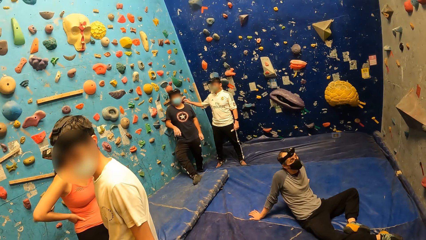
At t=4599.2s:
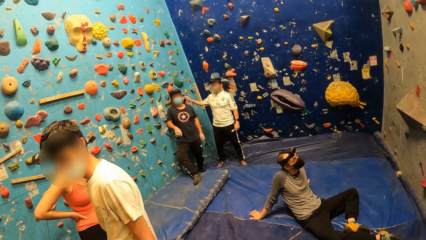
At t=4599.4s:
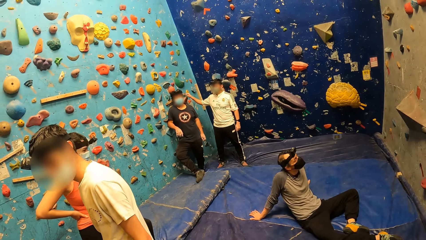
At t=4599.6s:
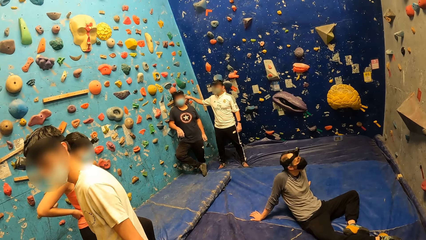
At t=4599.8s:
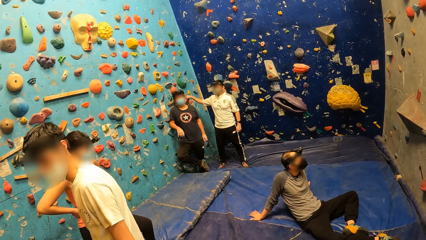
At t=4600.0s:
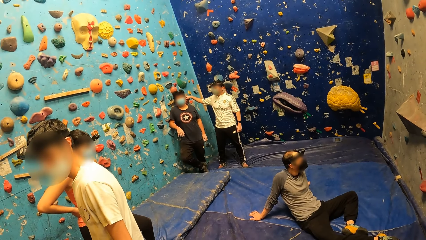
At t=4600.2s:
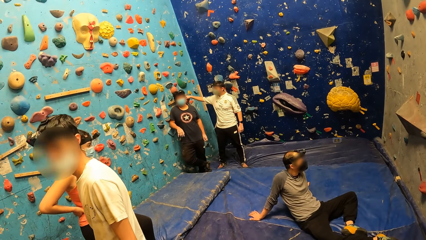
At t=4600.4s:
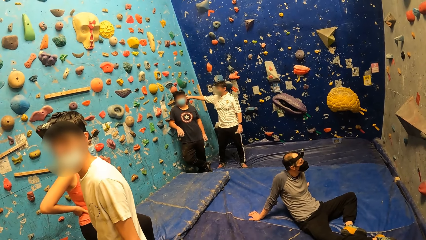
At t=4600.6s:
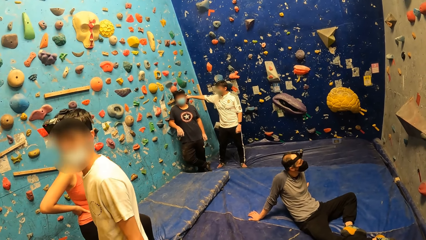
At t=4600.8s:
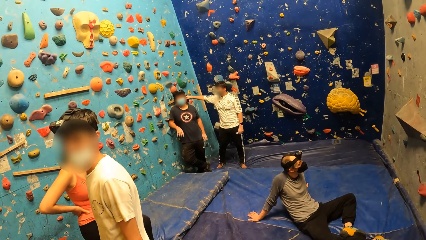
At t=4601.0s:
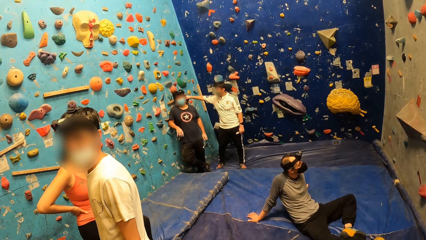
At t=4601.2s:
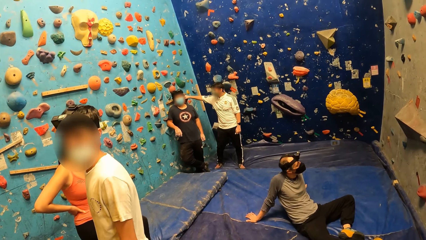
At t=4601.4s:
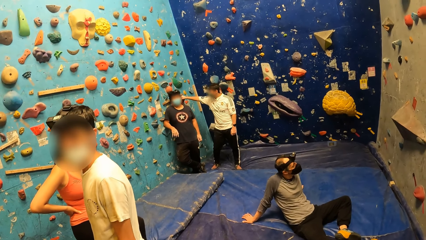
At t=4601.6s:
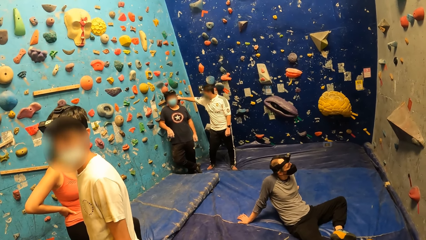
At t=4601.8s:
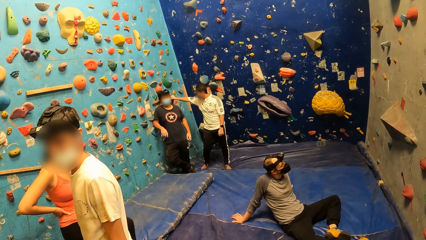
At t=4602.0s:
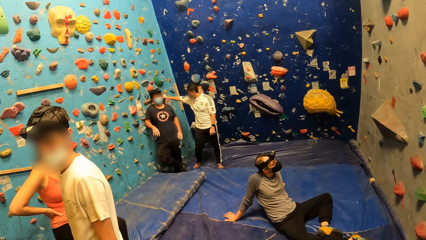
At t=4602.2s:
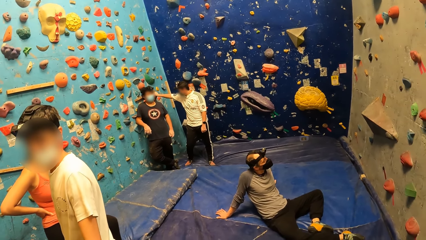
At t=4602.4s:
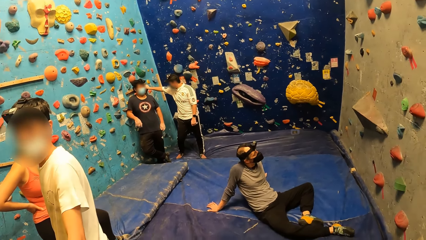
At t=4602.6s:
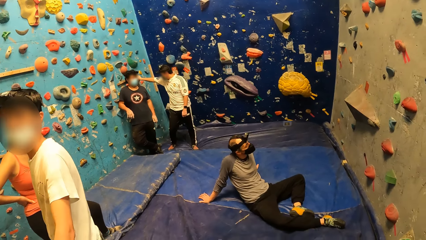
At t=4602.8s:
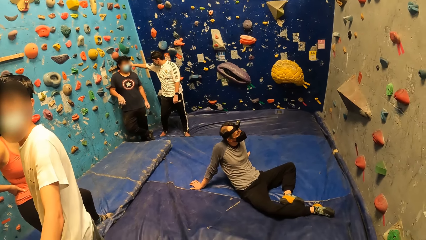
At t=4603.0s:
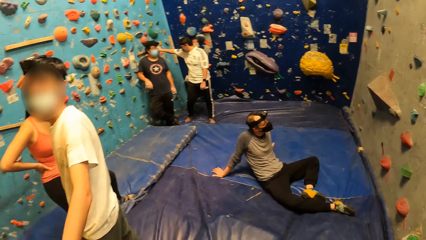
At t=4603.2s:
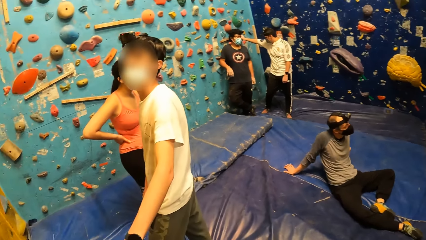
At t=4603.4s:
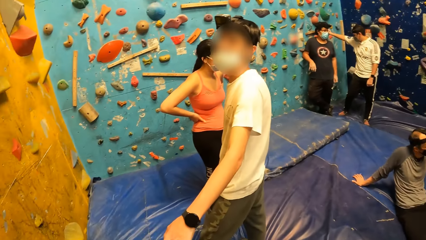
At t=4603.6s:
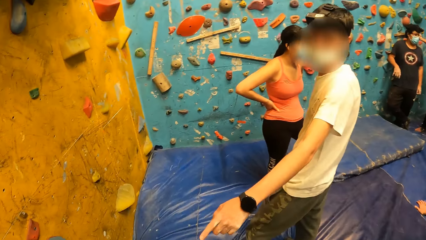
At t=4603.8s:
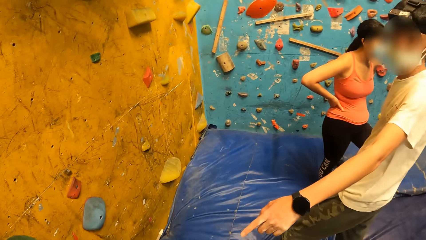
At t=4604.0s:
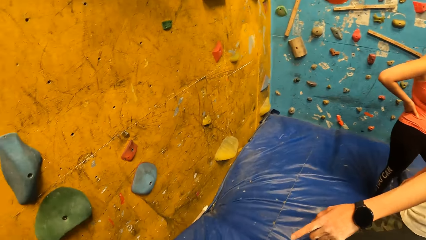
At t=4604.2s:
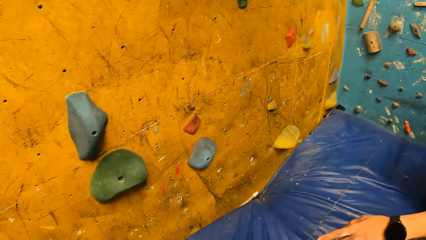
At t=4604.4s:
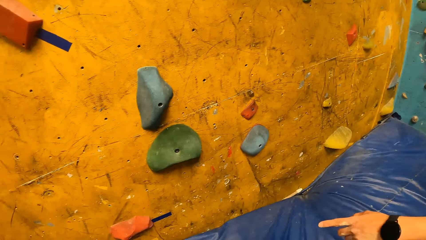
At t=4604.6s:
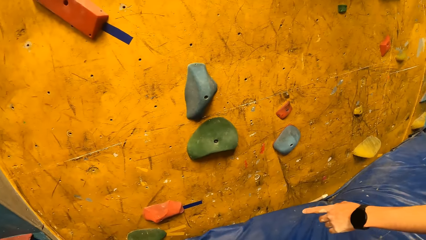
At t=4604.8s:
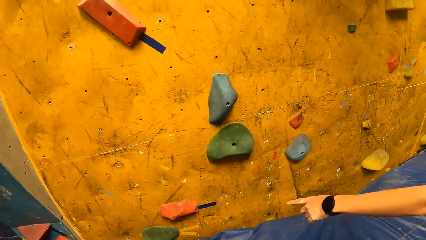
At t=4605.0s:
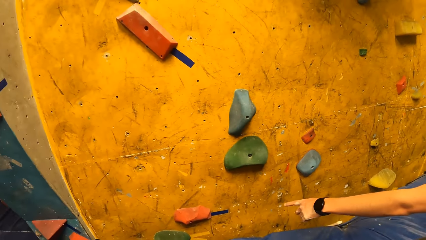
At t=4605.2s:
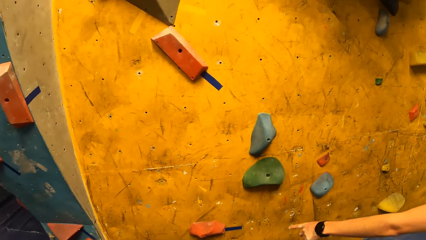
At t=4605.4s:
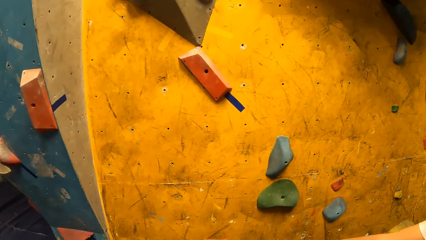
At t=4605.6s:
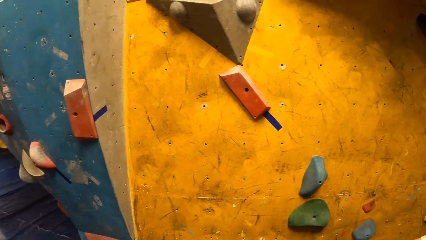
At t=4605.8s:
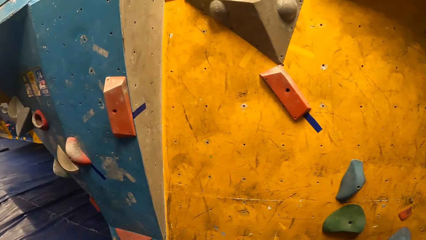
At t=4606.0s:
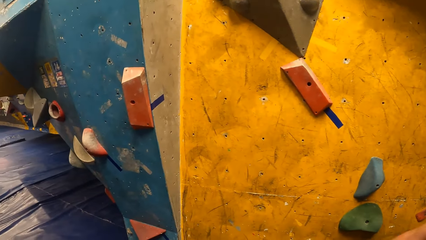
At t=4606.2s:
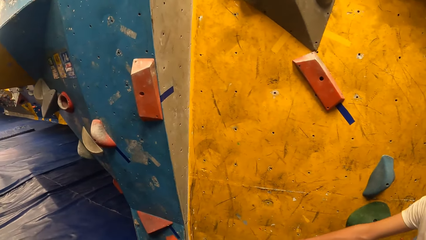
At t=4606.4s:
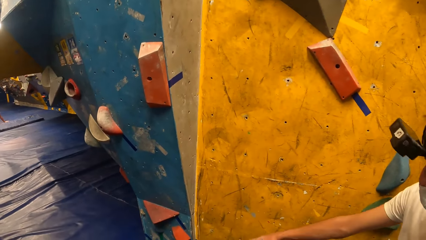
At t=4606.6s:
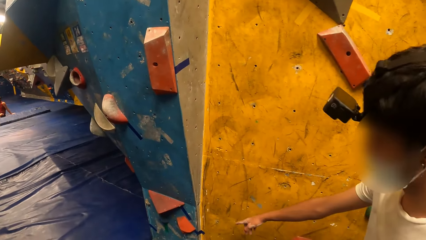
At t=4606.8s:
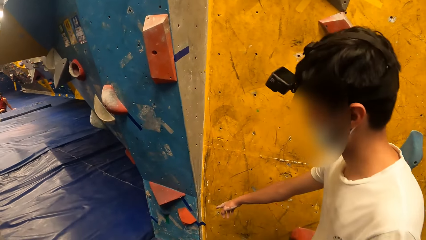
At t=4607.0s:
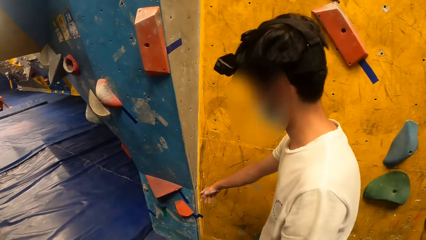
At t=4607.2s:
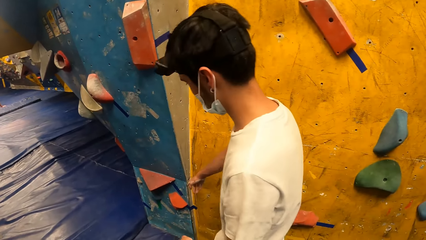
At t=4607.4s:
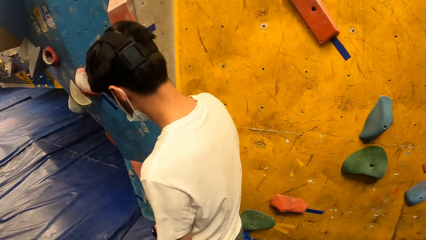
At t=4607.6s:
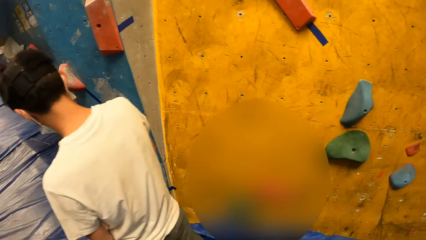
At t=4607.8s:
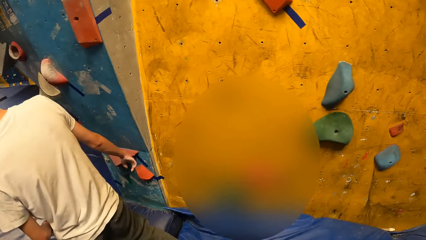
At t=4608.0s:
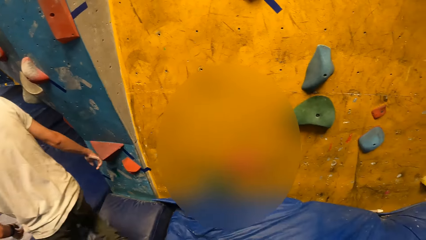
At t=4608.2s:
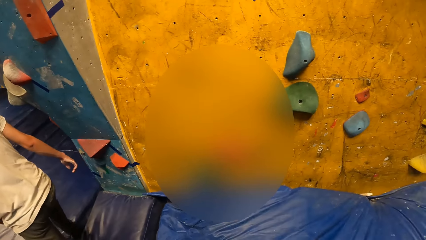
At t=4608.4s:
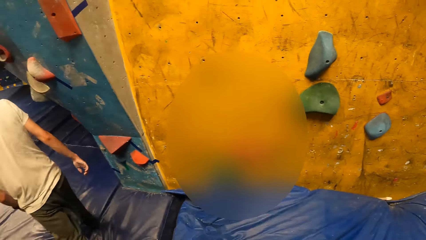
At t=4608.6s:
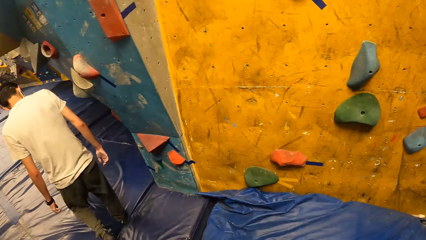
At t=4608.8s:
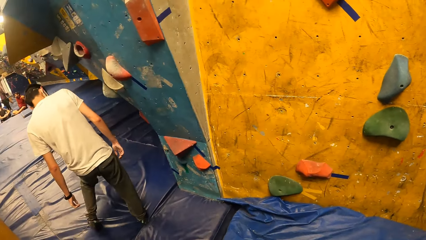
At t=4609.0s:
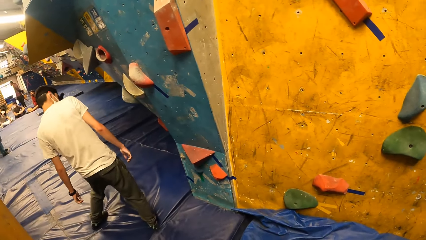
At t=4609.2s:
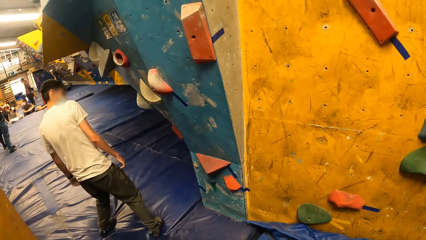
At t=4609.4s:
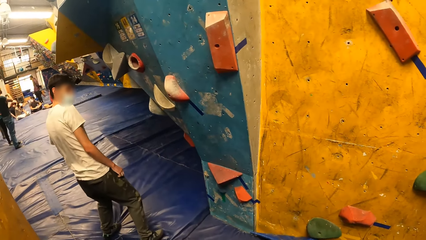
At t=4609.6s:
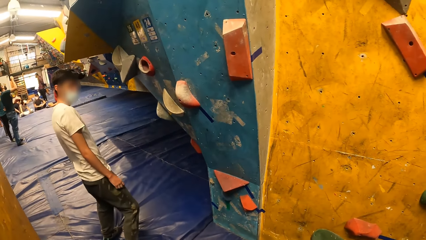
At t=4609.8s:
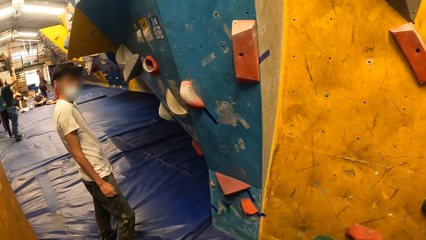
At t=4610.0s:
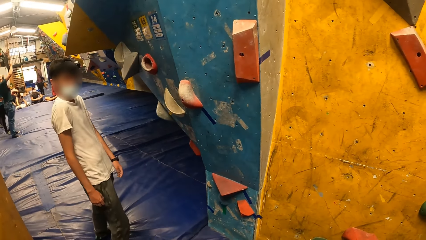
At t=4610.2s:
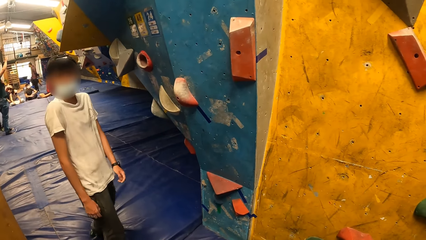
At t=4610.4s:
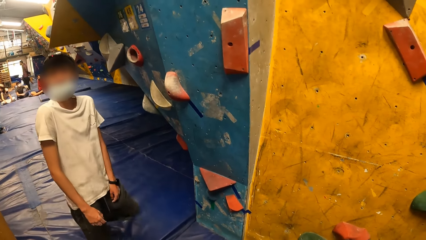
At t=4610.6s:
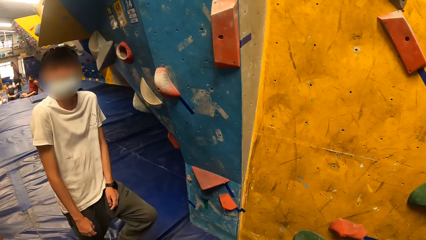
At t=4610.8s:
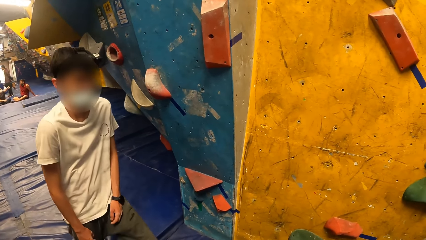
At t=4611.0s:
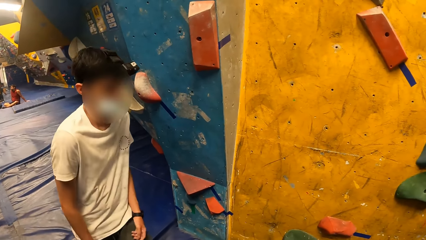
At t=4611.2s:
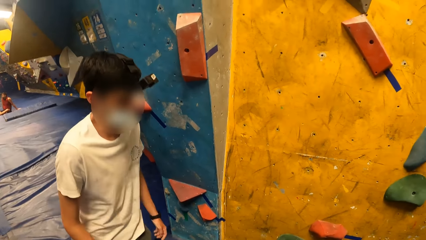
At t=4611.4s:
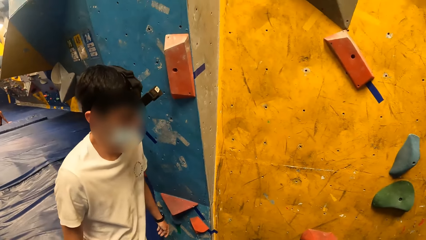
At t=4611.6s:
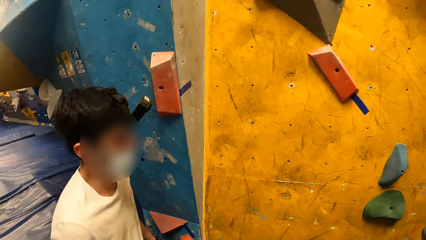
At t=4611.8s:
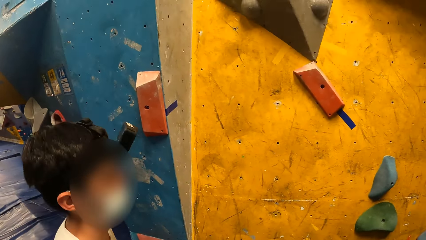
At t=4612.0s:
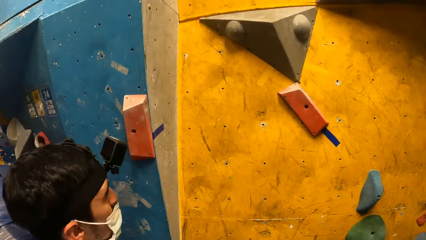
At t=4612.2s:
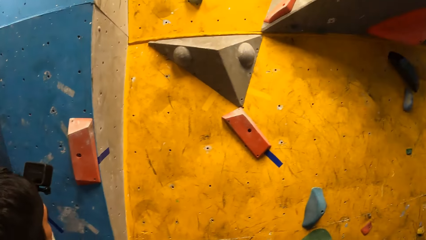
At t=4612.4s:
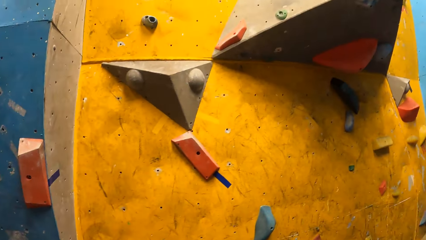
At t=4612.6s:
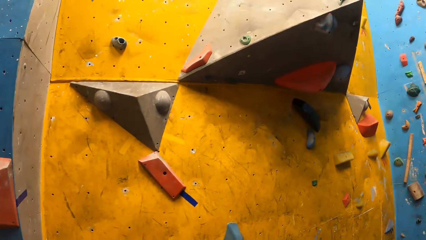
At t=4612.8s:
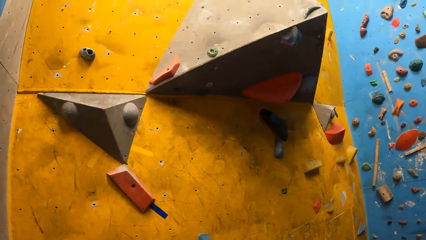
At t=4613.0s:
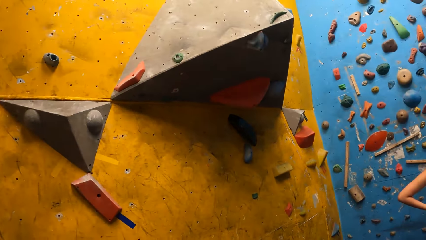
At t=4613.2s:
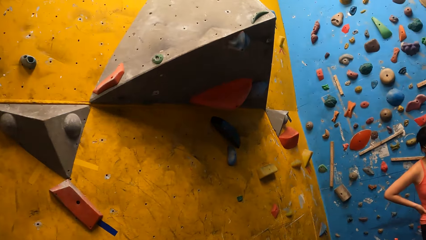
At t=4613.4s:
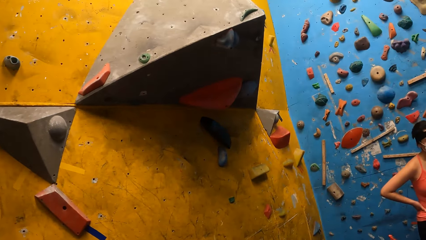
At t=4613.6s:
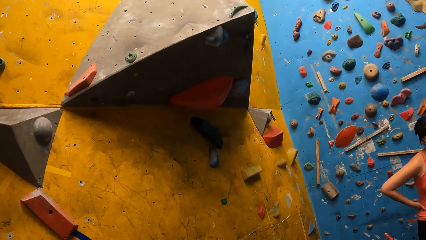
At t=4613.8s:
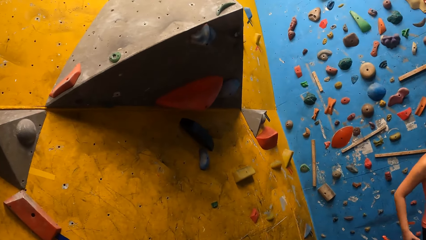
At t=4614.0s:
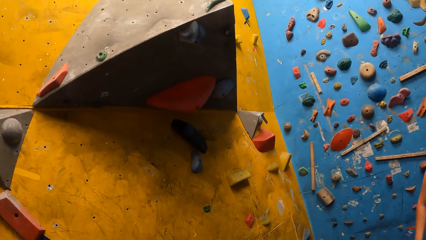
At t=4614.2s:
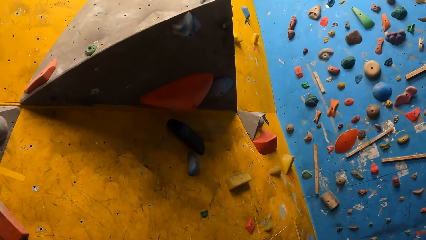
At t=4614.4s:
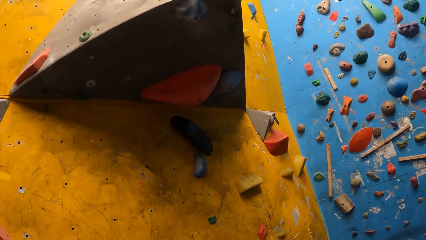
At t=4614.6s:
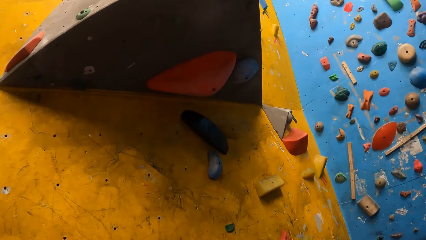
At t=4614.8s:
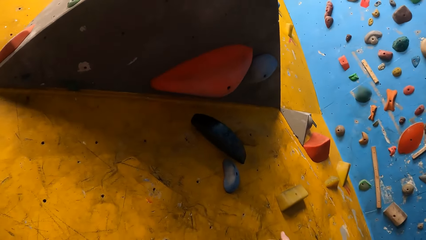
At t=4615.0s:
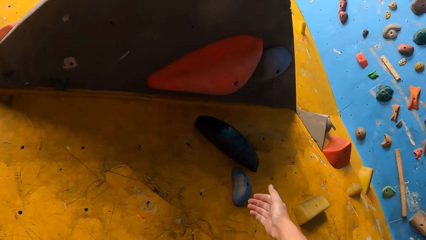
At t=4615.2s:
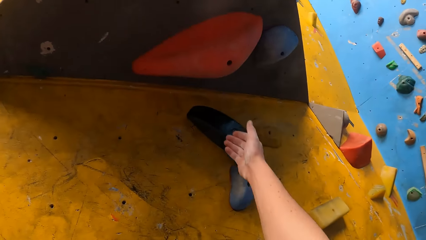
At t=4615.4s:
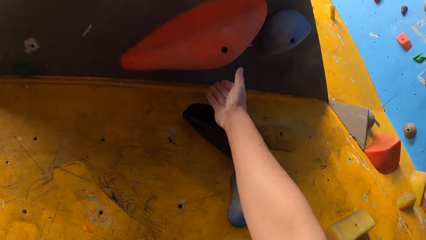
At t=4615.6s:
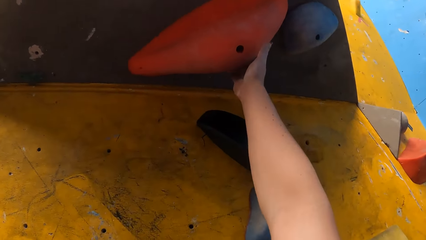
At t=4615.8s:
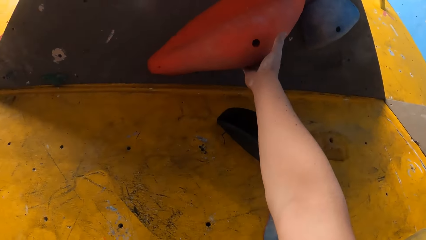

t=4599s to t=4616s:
A man points to the wall with his left hand. The man points to the climbing wall. The camera wearer looks around the room.
